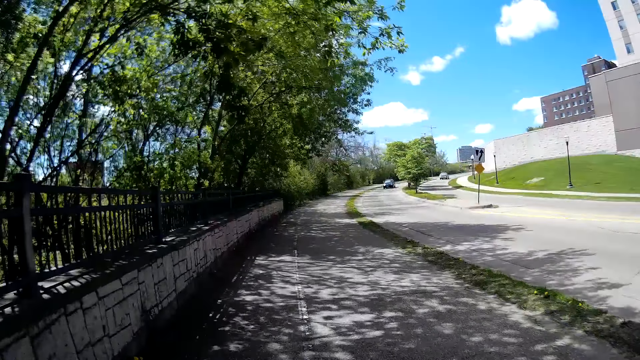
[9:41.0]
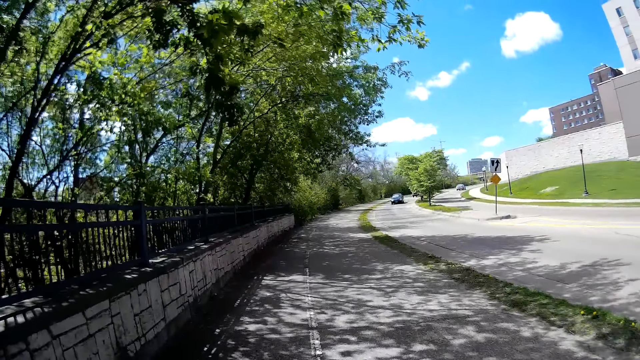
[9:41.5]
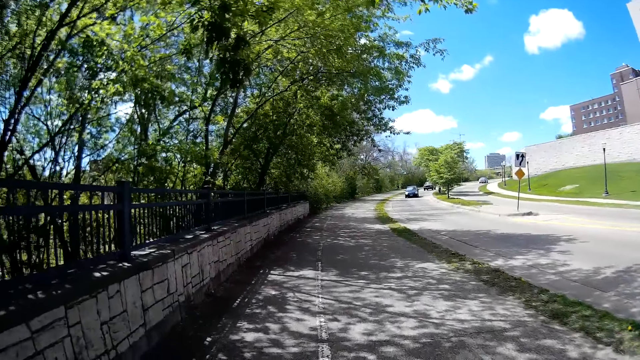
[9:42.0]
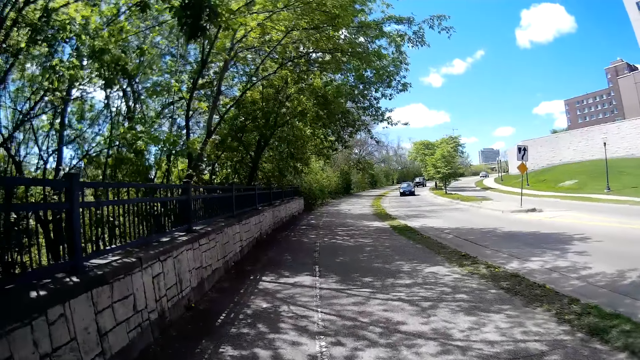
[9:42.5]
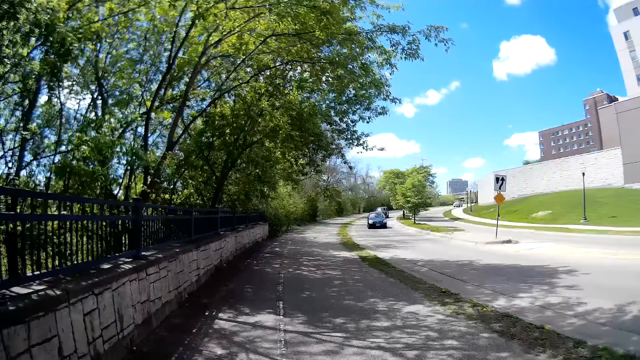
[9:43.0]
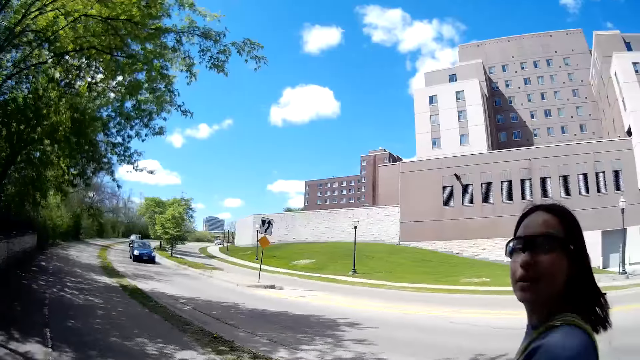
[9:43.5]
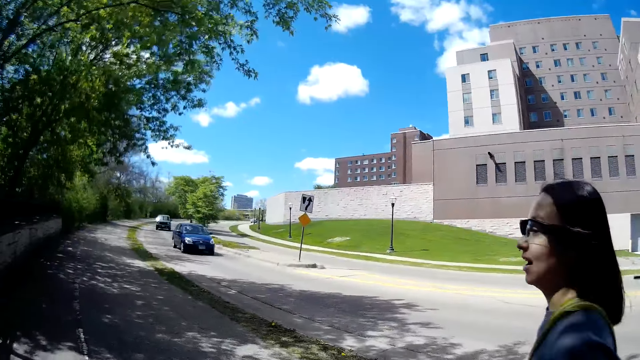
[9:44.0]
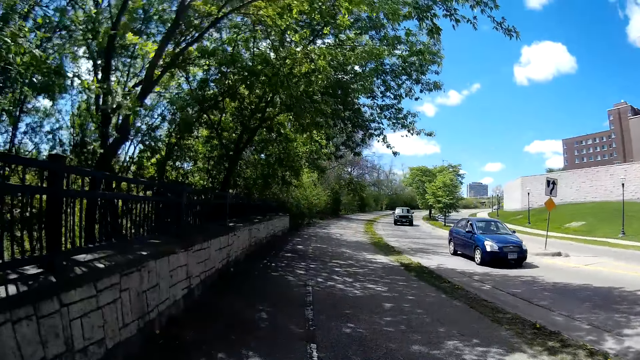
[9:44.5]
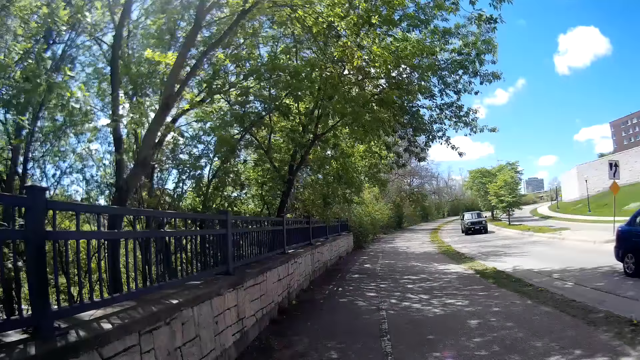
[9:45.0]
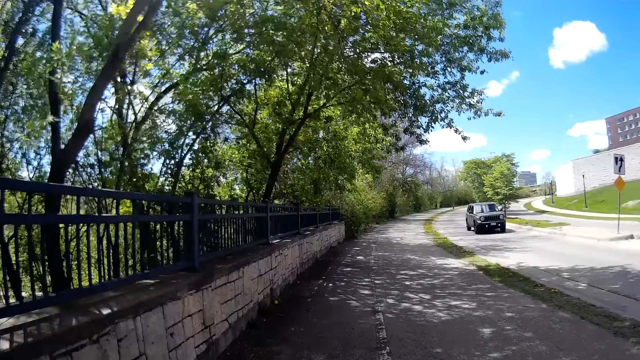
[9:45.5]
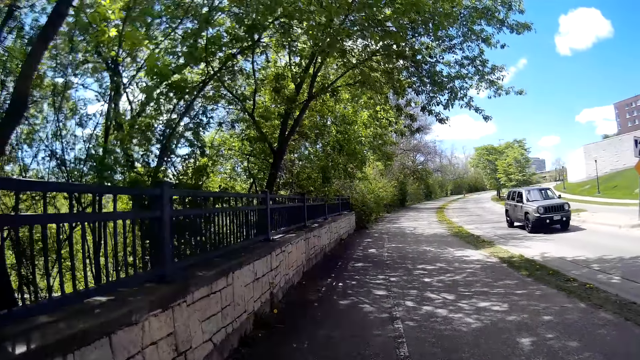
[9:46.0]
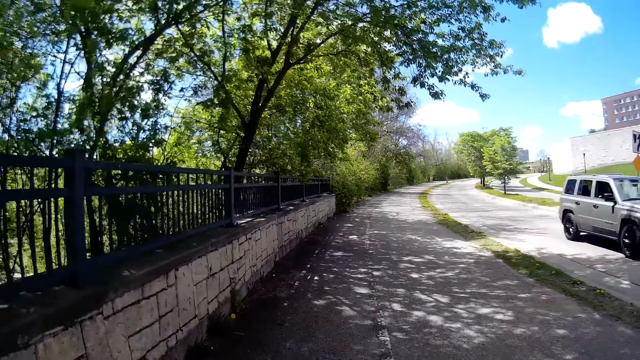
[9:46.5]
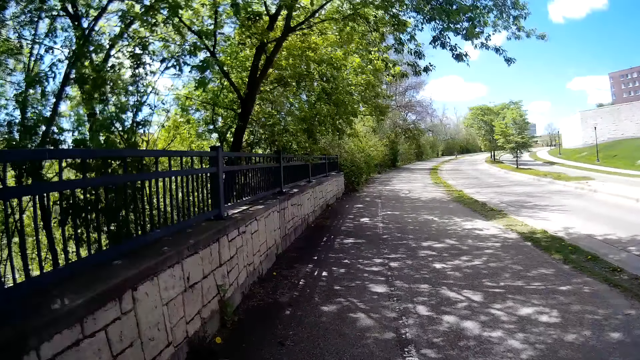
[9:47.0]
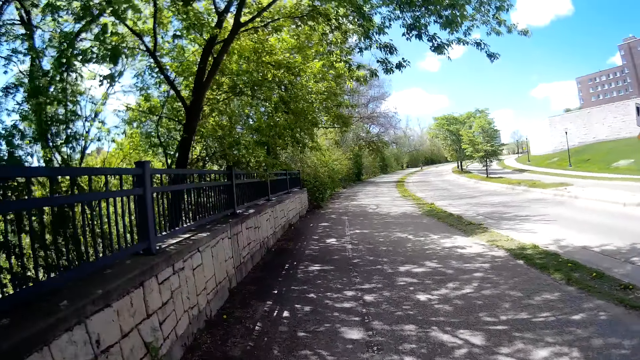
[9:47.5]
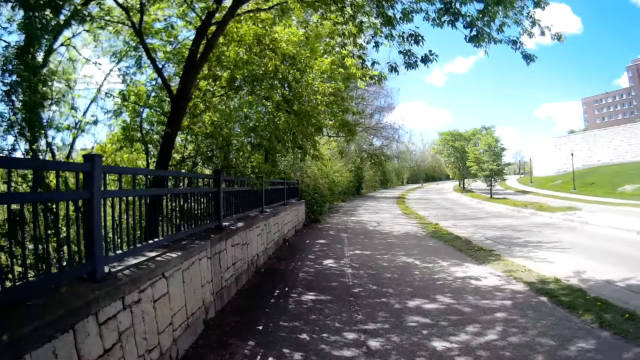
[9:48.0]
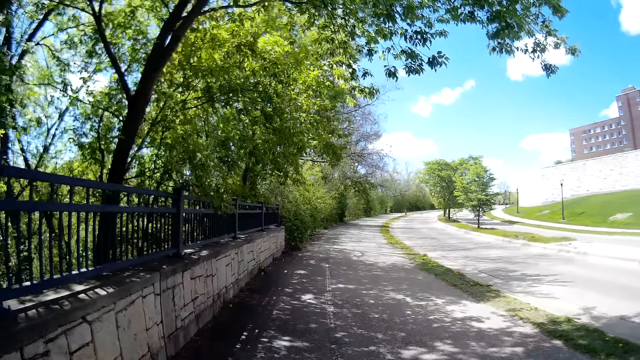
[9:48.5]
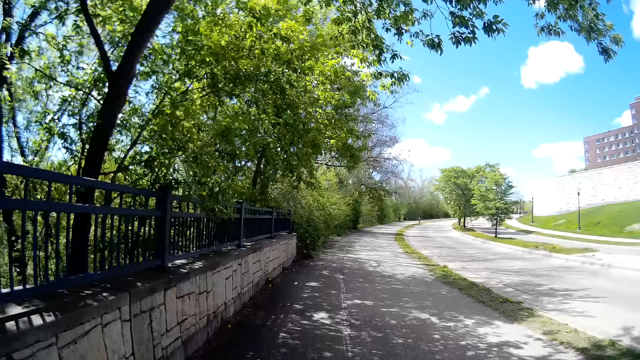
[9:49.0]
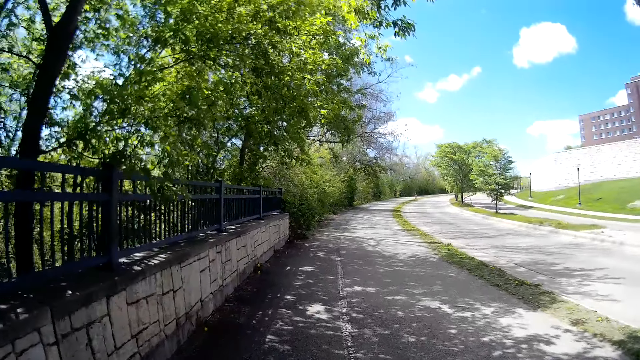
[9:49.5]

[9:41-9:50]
The camera wearer responds to the woman. They walk around. A car drives past them. Another car drives past them.

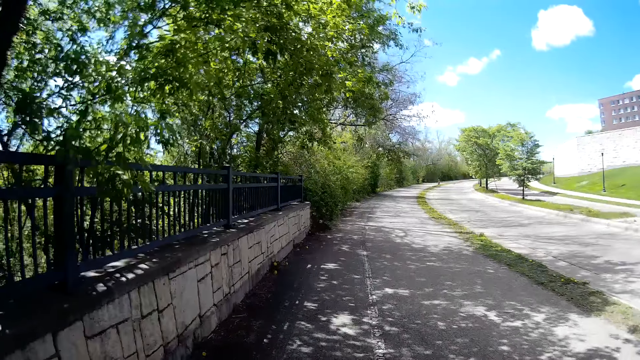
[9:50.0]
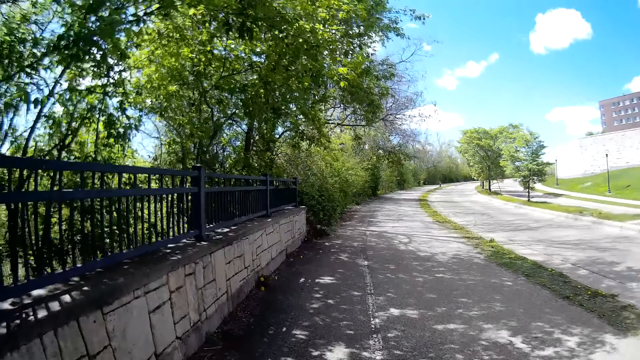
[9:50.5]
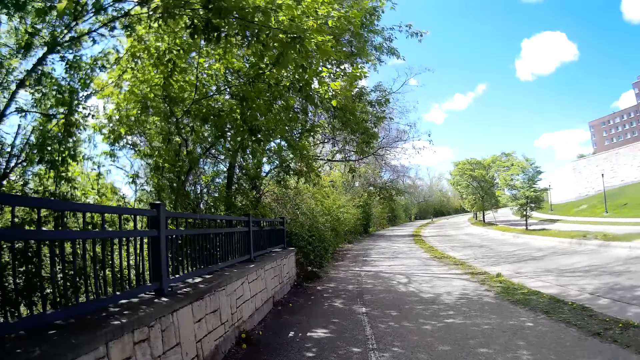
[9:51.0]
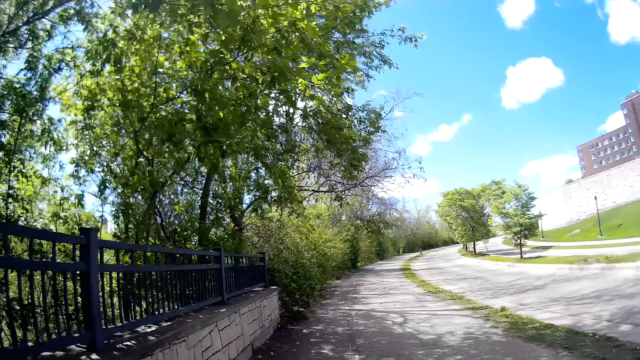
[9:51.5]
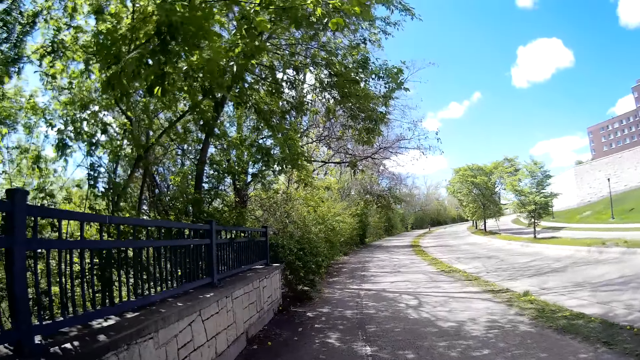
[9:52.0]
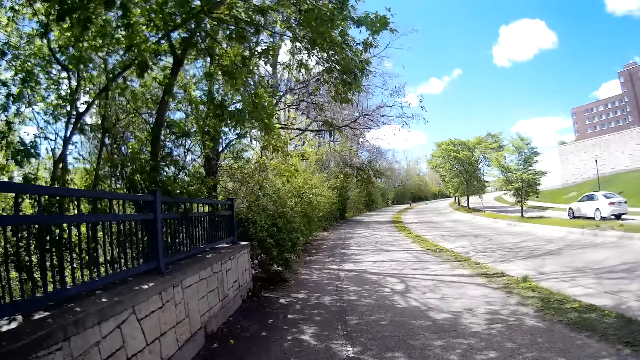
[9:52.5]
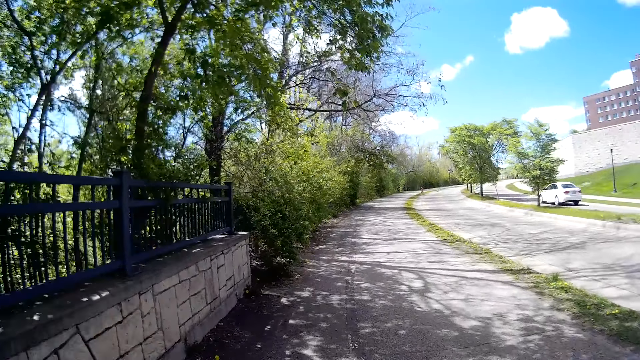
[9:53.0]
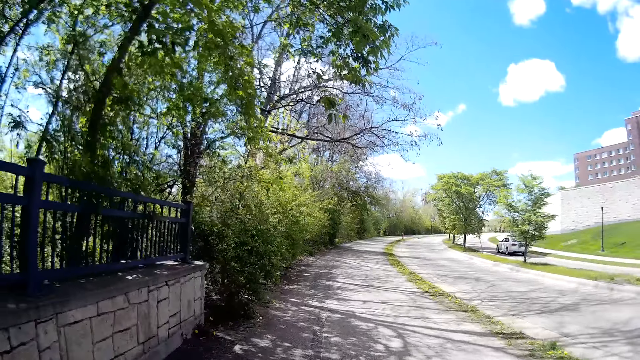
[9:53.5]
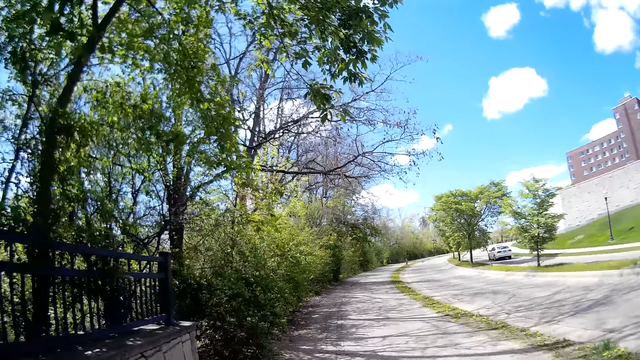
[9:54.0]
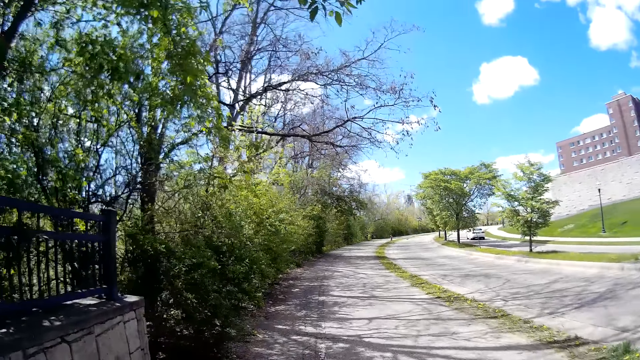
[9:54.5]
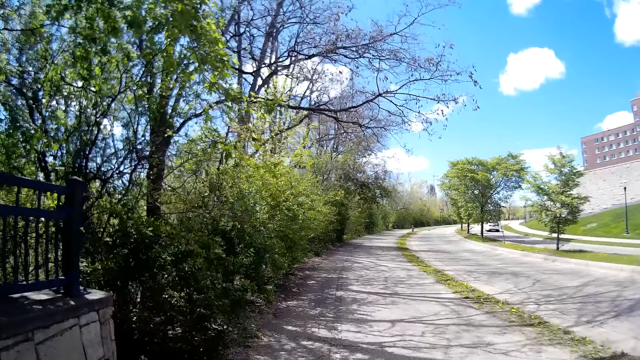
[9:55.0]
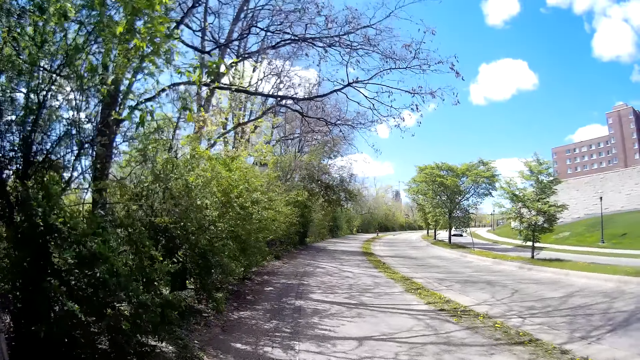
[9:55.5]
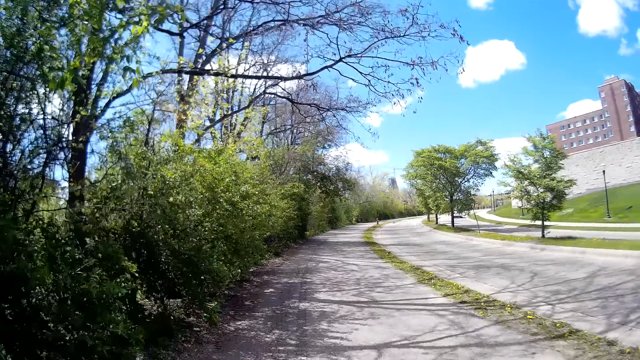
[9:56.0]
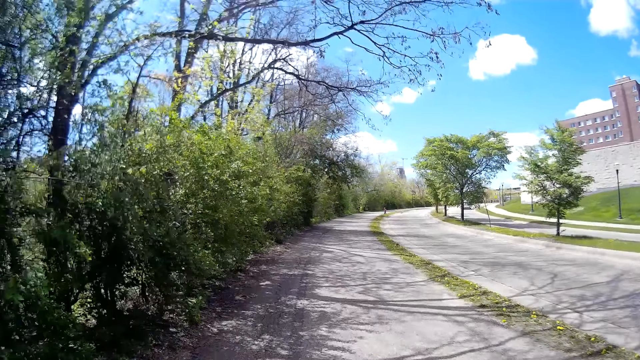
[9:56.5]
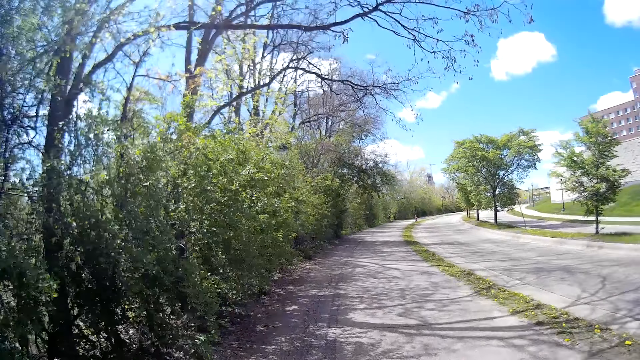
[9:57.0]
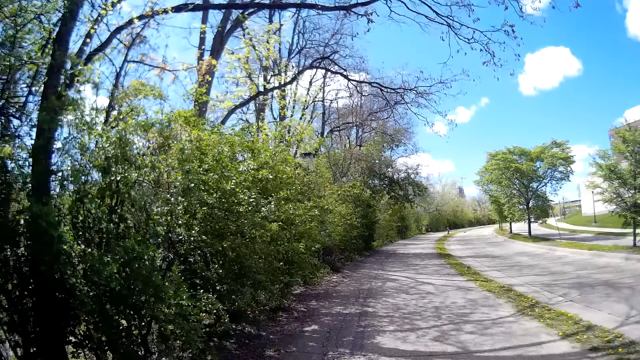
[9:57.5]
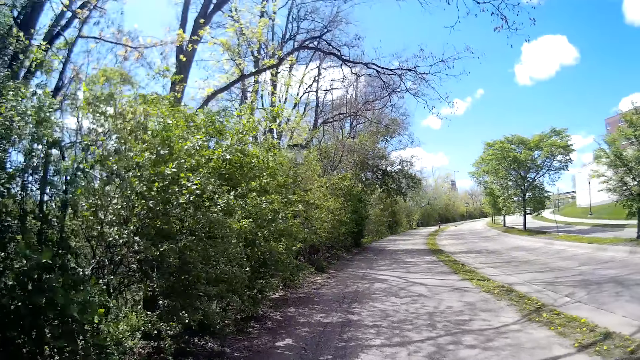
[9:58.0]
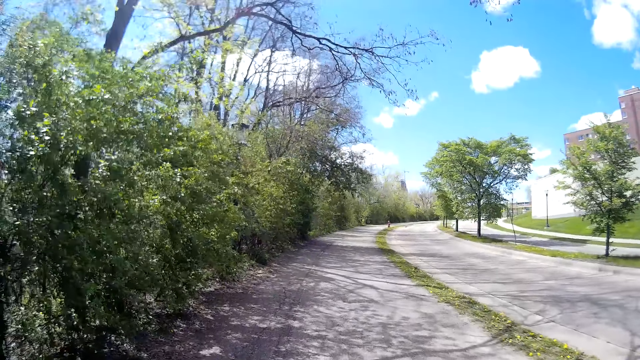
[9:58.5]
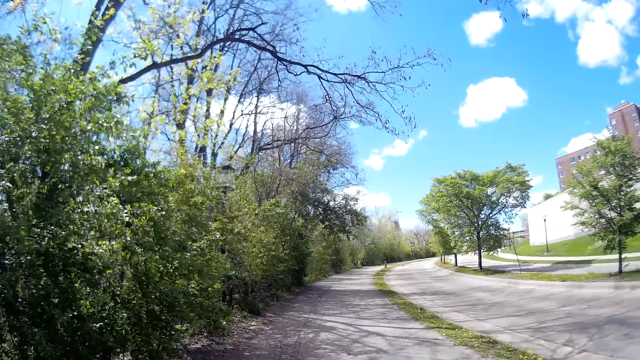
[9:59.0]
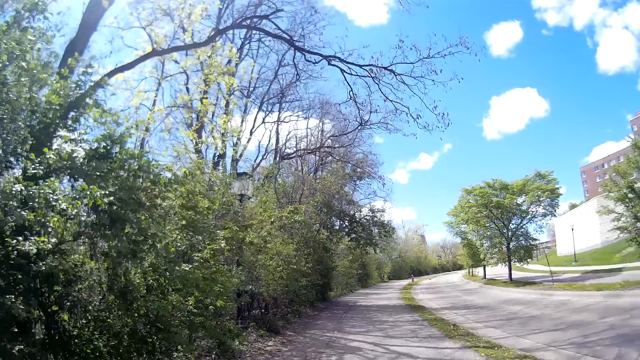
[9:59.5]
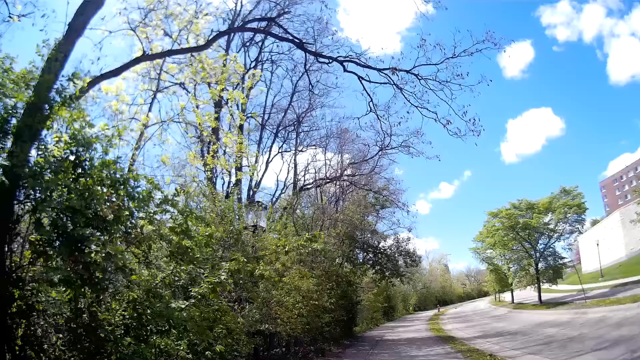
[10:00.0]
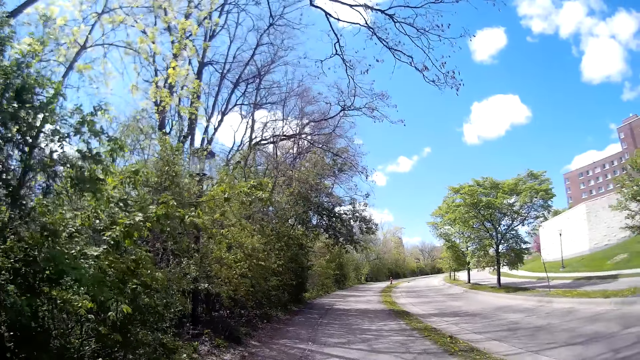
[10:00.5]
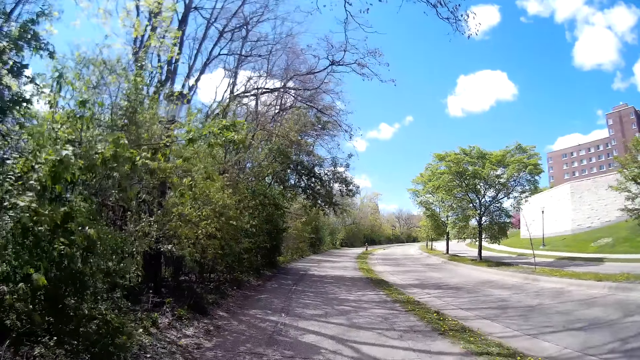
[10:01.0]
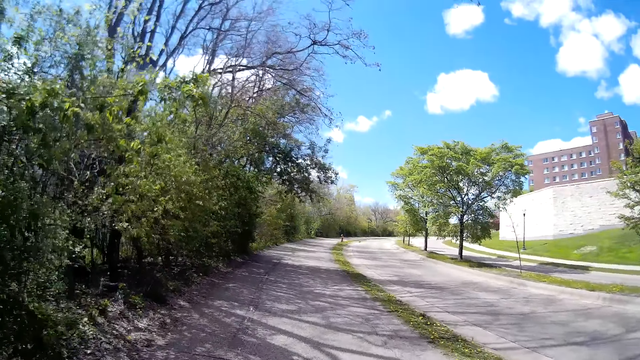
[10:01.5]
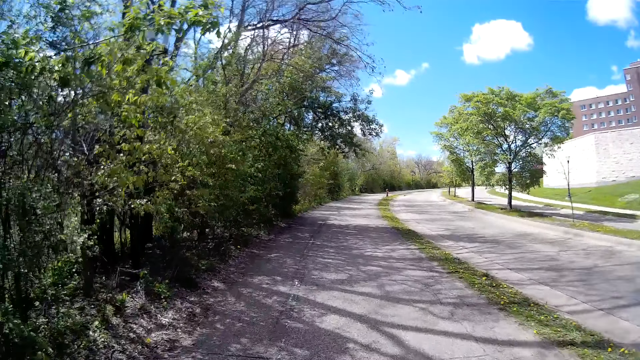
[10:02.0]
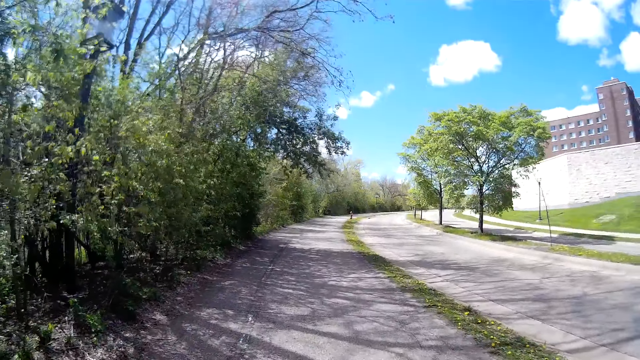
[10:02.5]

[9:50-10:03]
A car drives past the camera wearer.
